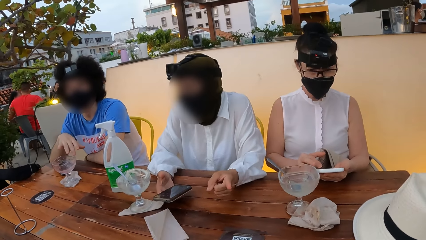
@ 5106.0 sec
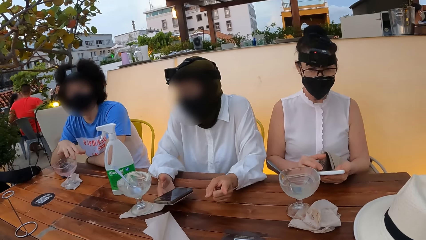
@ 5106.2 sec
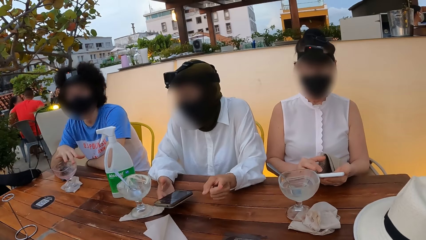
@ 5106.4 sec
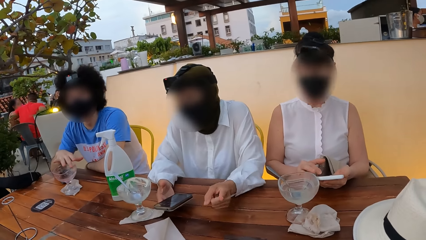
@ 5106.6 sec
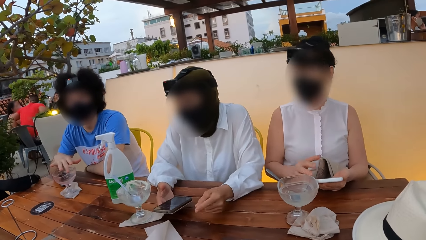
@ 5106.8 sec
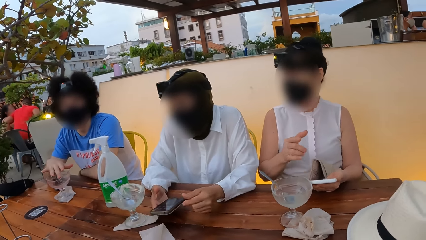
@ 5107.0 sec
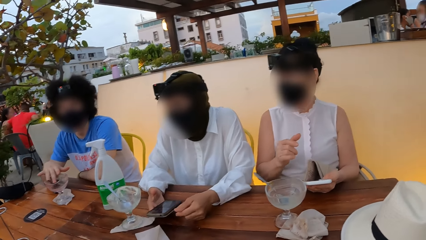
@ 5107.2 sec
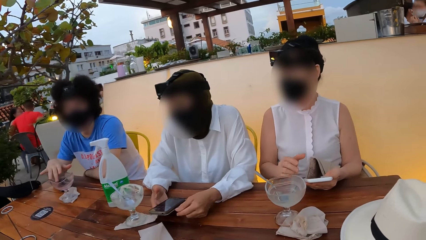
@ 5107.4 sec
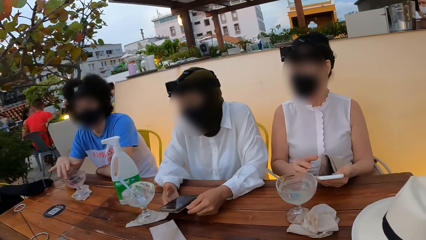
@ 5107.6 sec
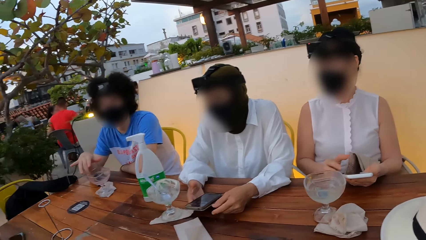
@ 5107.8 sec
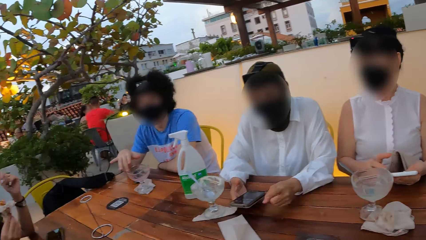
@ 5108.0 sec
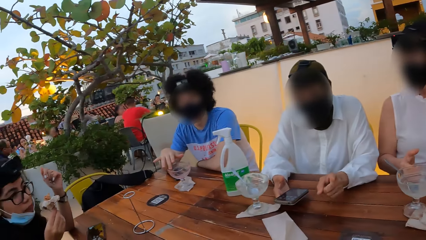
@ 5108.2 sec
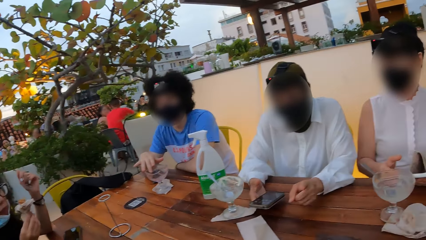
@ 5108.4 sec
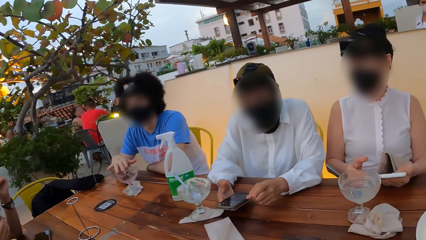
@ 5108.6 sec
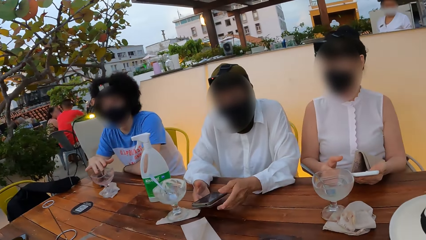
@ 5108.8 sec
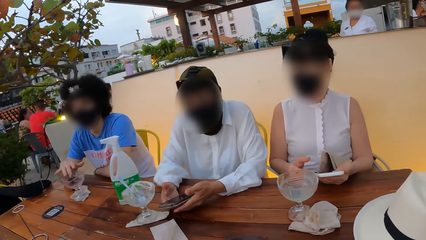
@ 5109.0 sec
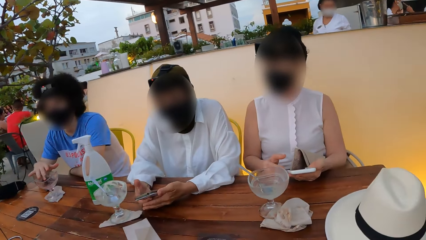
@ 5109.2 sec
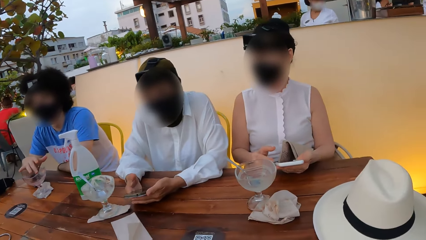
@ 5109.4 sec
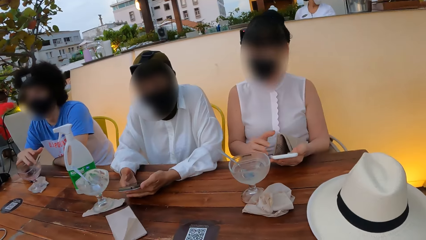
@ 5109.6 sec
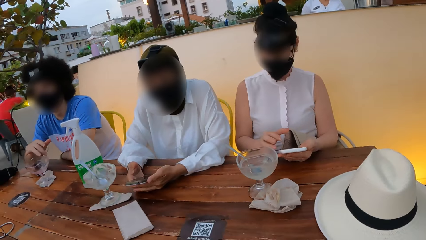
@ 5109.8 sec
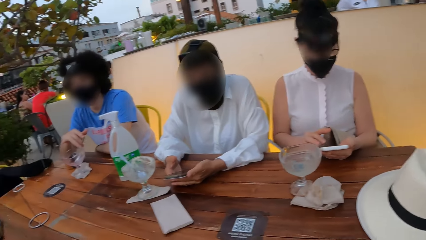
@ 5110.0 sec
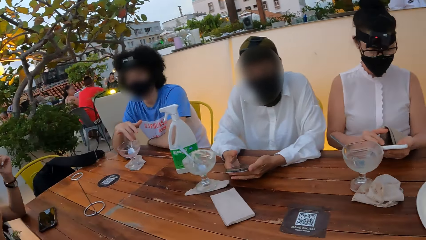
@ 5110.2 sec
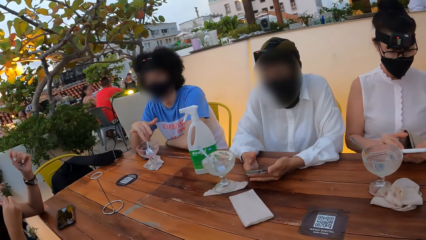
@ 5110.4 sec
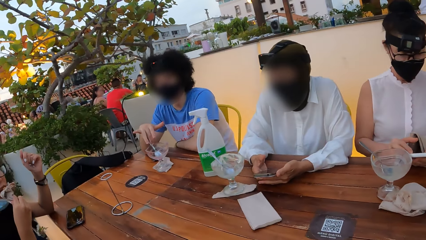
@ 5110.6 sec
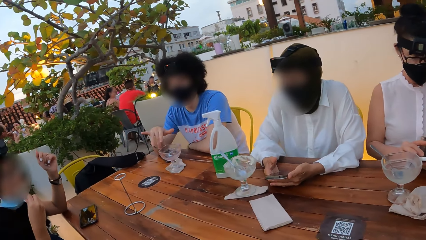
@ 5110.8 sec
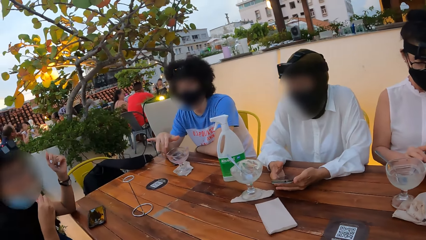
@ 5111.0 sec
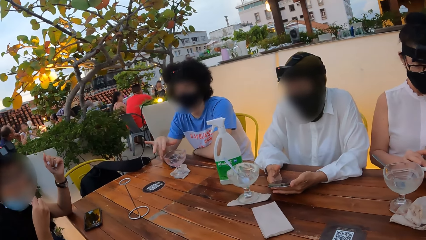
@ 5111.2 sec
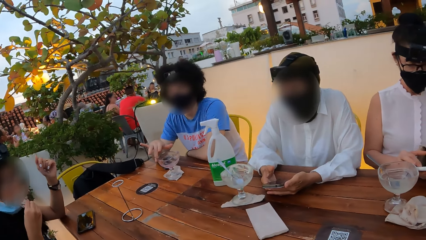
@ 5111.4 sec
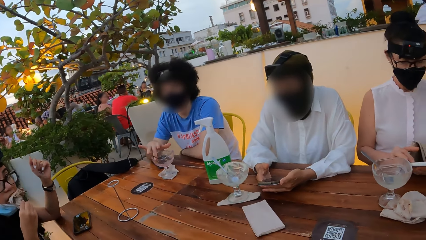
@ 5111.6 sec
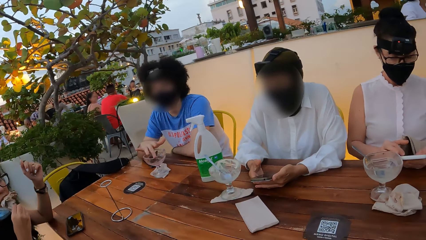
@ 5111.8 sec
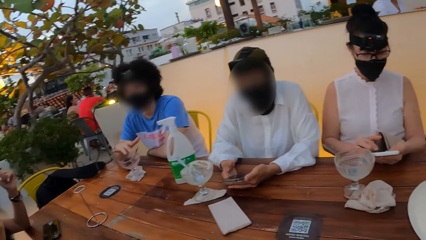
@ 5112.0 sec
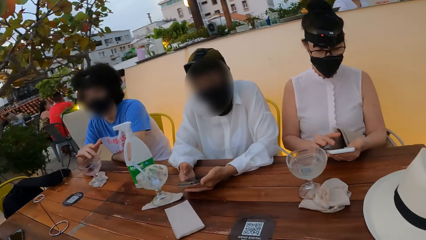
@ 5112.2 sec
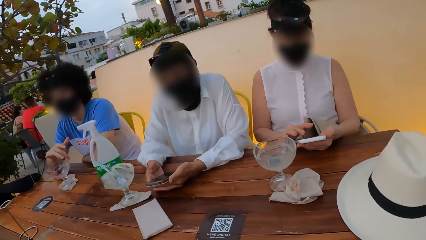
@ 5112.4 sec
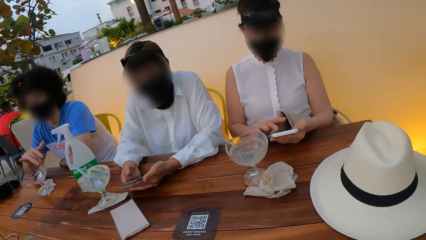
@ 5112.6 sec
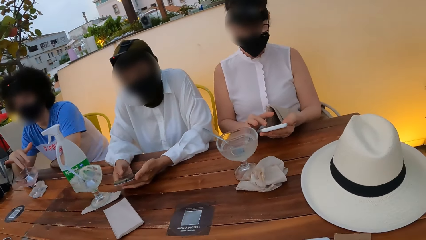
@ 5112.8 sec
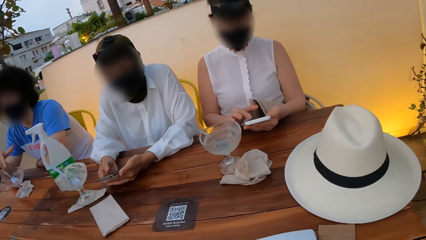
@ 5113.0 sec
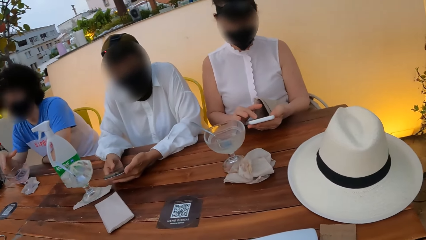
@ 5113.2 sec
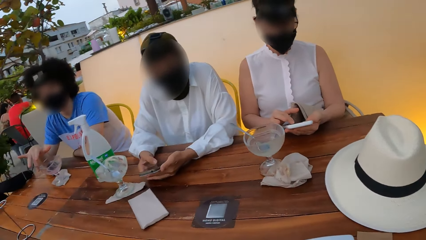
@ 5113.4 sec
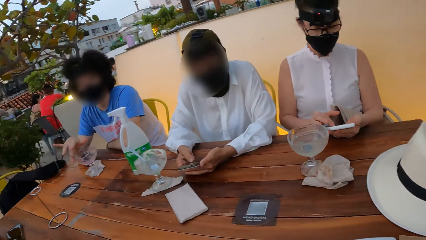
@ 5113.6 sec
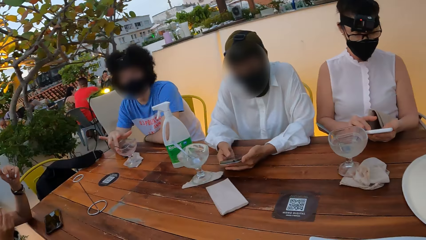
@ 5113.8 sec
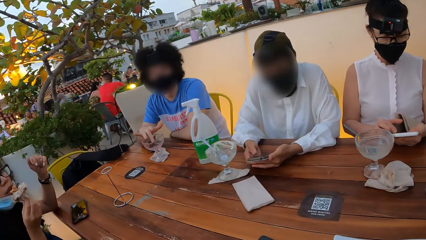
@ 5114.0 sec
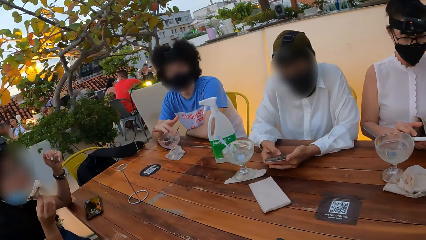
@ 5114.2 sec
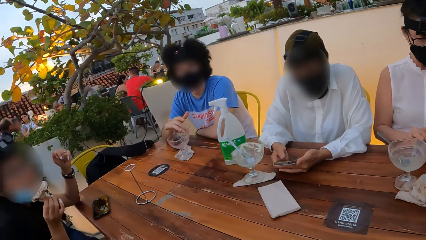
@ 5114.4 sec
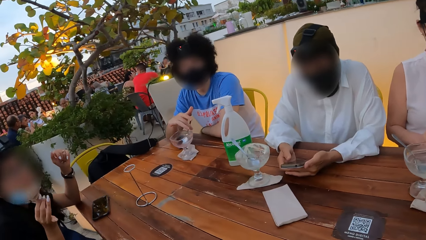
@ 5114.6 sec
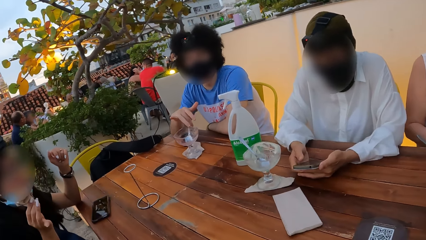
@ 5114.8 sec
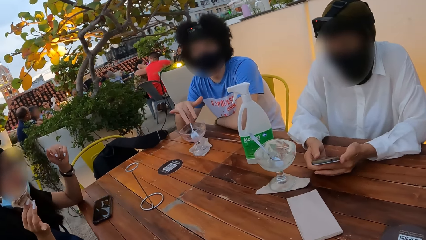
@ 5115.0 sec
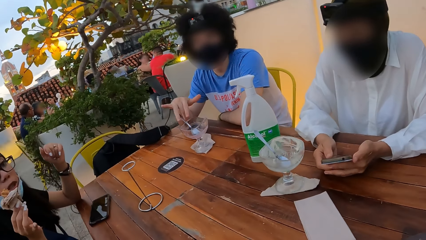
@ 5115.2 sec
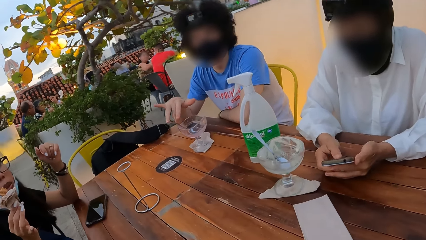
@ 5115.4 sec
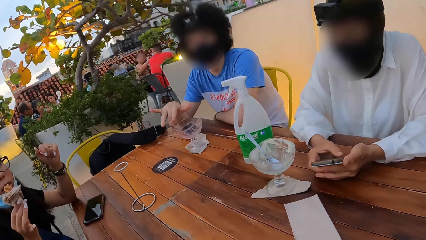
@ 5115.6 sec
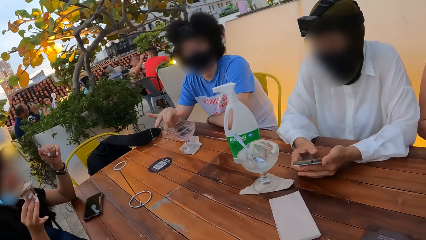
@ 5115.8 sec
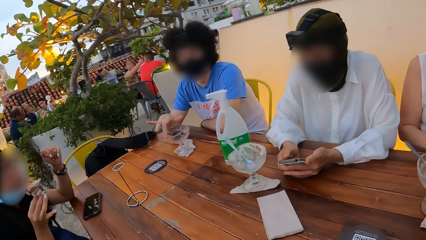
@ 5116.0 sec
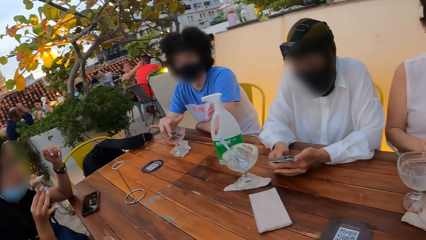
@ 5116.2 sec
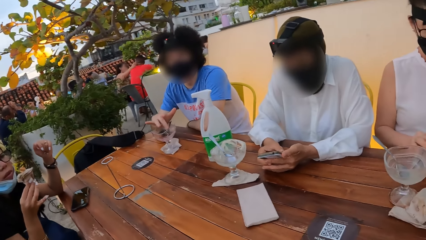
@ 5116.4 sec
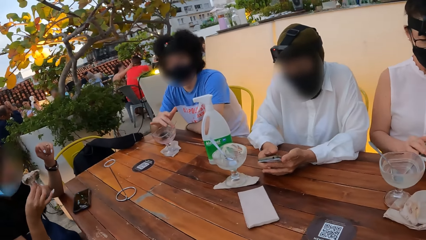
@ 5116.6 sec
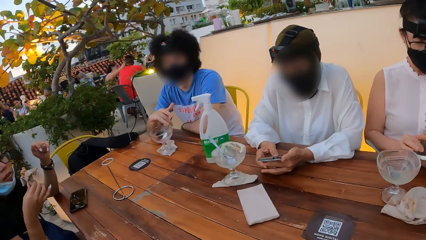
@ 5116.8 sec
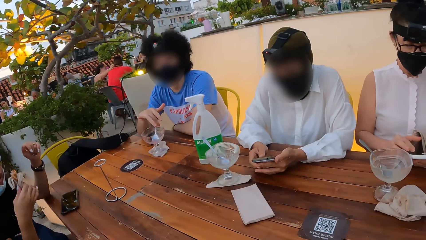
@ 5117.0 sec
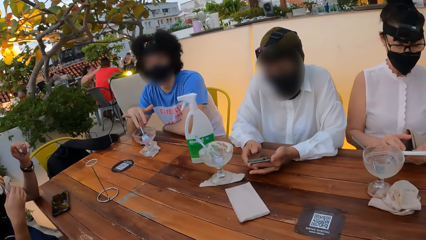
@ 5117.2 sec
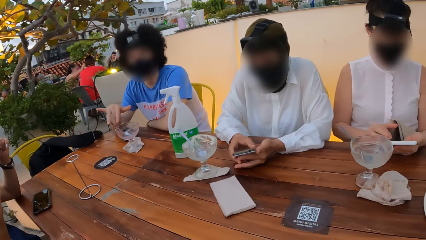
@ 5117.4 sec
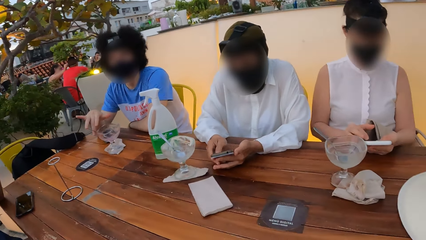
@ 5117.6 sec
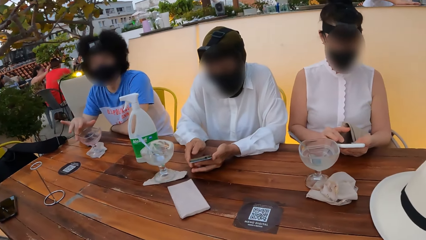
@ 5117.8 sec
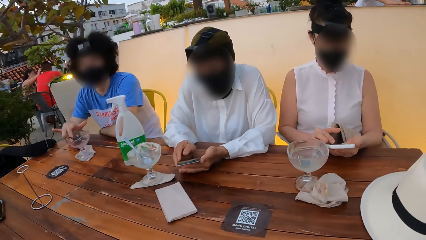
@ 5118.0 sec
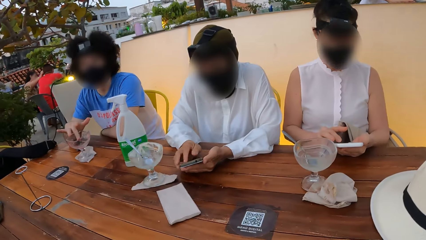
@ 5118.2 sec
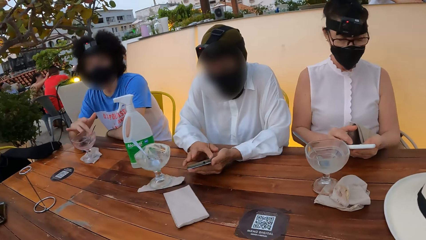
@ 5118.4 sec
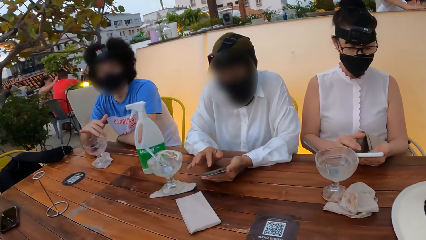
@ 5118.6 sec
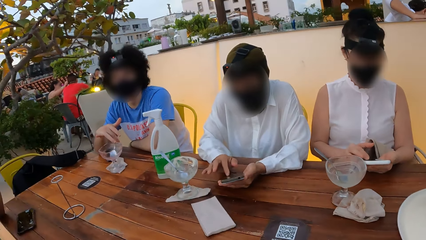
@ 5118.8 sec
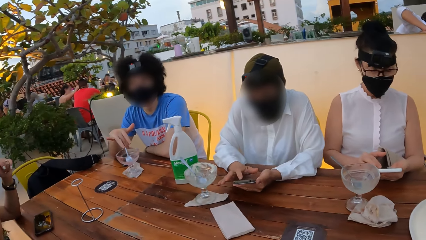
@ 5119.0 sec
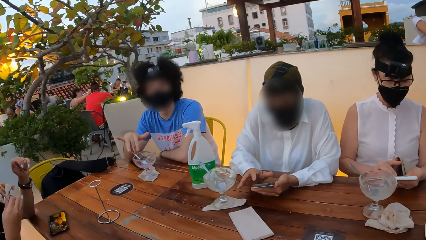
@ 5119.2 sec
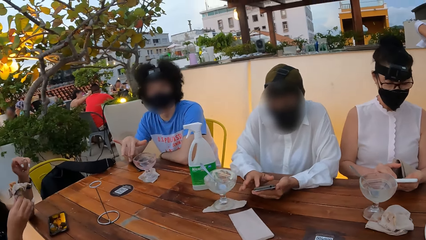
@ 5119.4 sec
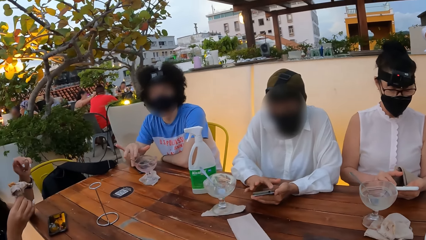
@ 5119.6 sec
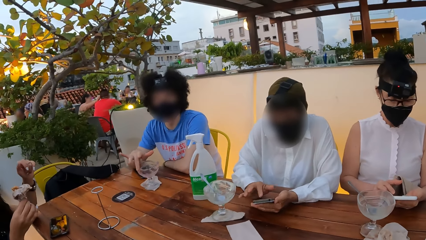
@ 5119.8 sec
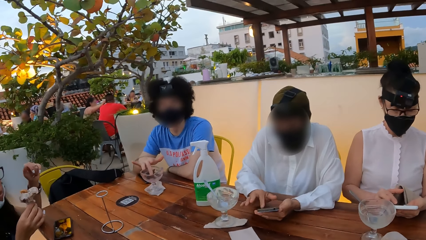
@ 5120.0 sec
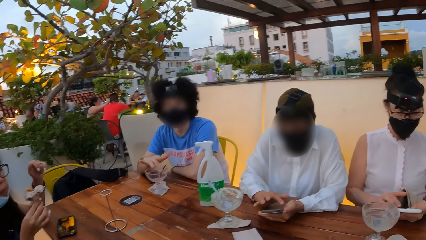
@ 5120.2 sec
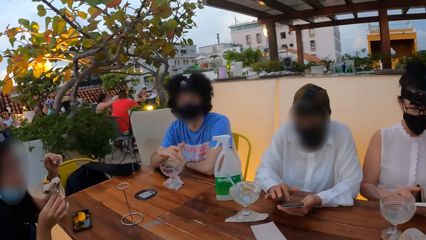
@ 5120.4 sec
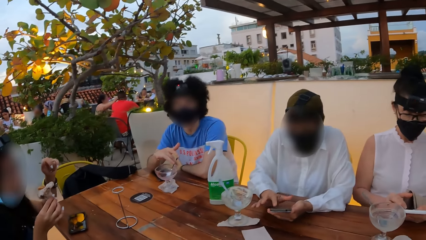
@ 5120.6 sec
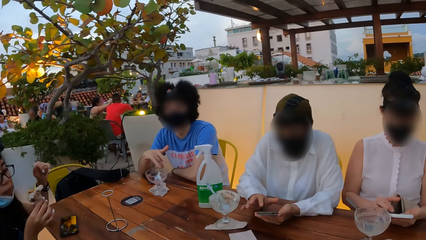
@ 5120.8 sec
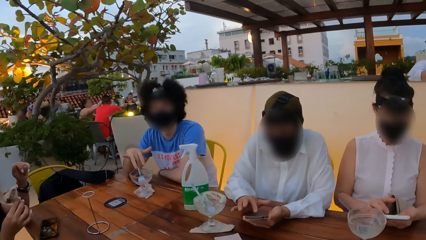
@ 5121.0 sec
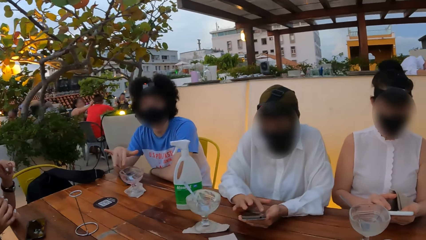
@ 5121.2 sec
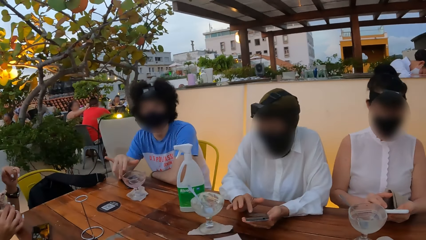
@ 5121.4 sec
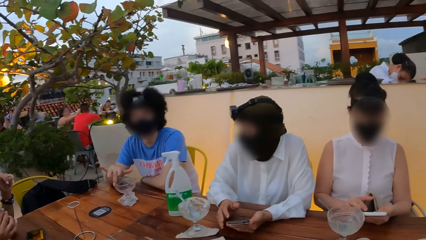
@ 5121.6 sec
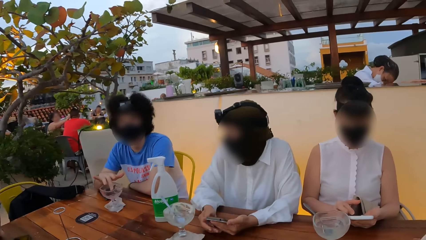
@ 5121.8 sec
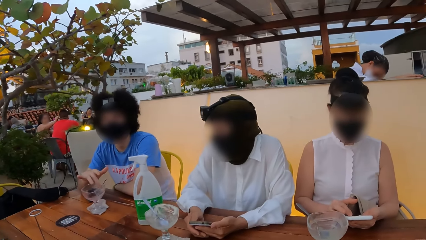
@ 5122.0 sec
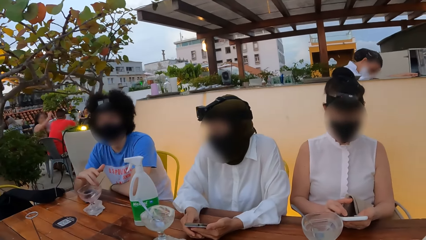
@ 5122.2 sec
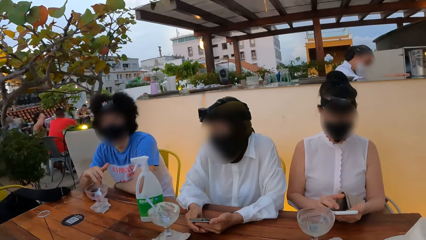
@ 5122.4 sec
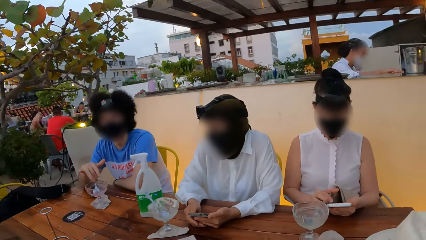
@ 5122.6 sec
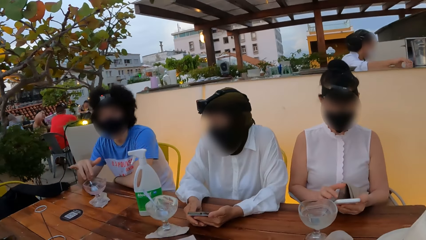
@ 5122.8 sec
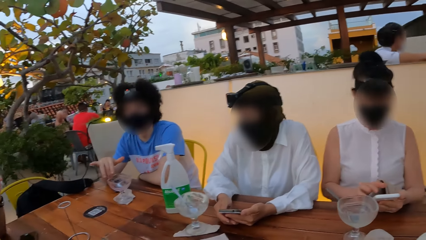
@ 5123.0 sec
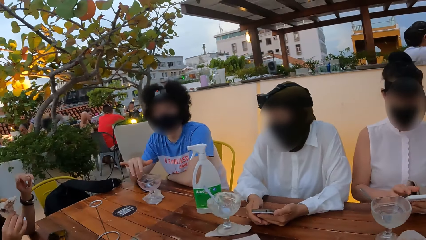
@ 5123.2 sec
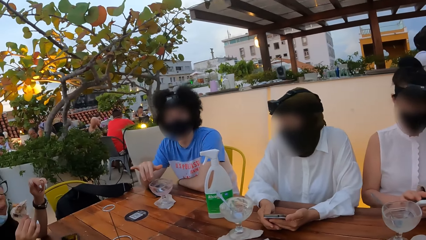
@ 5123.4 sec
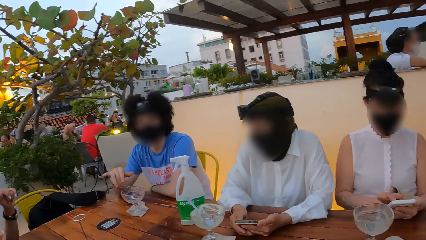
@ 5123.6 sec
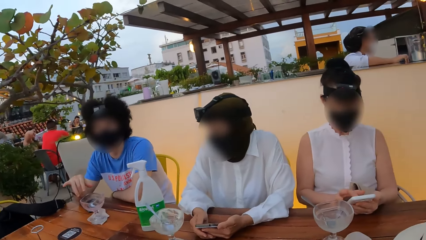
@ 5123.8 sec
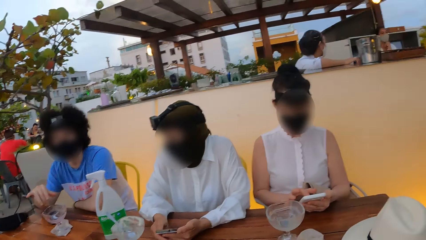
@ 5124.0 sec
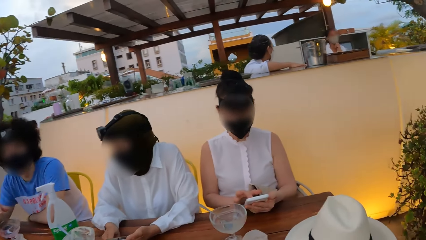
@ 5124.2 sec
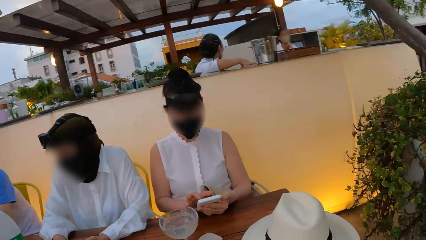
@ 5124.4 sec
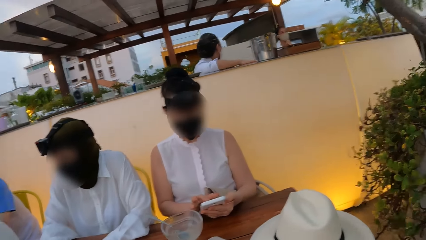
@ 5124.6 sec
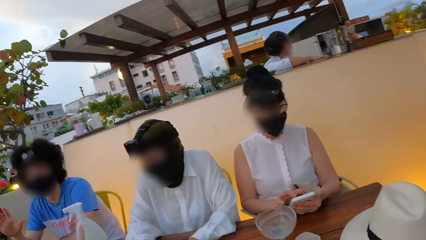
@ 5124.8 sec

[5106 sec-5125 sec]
A person uses a phone.
